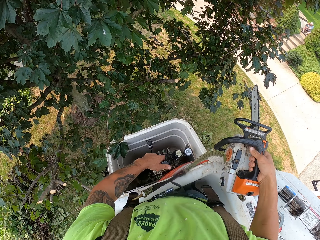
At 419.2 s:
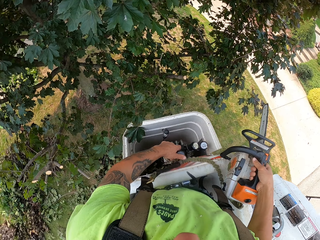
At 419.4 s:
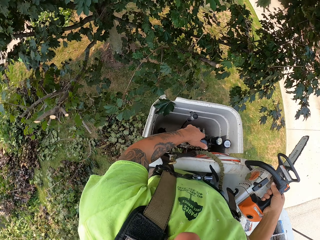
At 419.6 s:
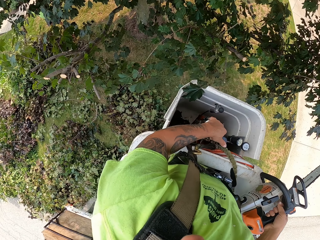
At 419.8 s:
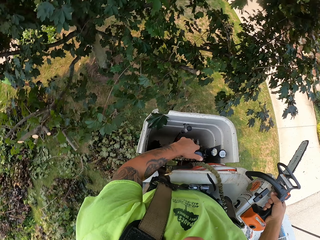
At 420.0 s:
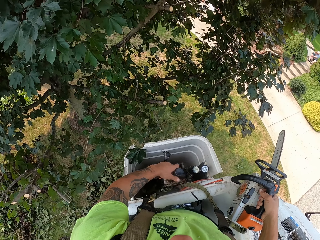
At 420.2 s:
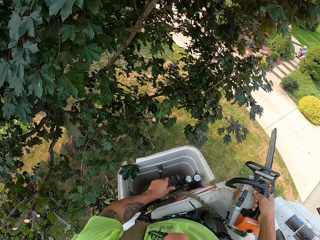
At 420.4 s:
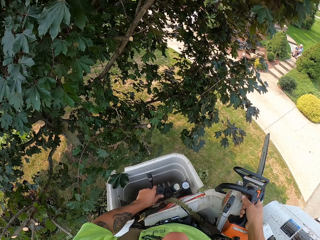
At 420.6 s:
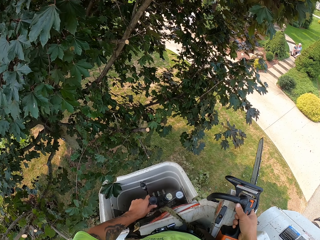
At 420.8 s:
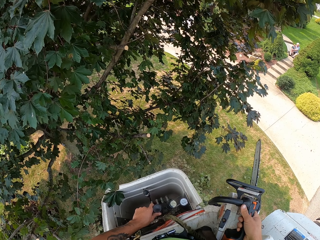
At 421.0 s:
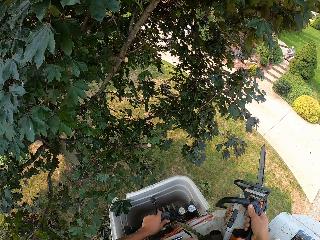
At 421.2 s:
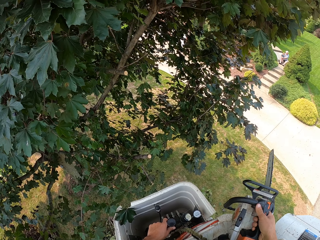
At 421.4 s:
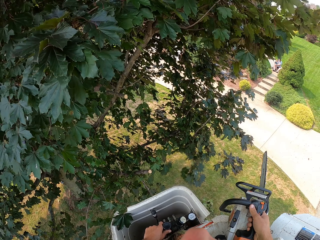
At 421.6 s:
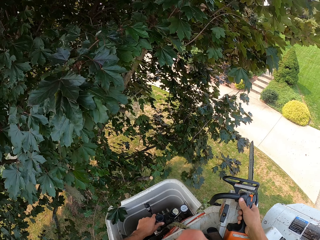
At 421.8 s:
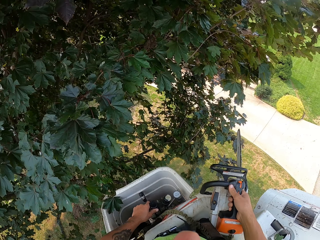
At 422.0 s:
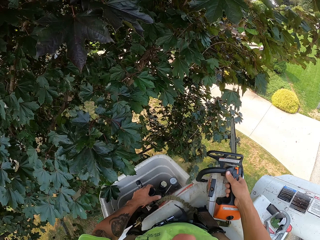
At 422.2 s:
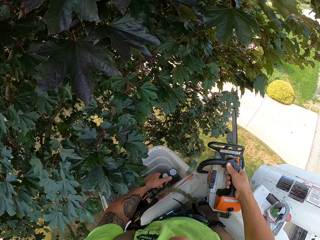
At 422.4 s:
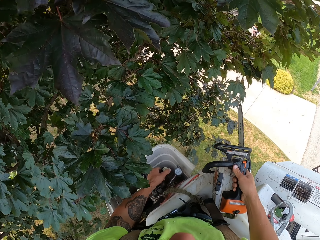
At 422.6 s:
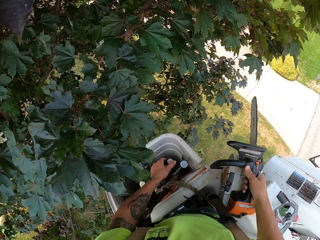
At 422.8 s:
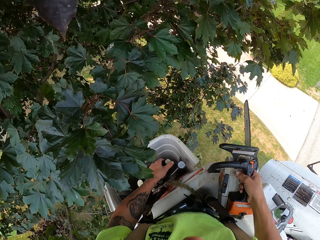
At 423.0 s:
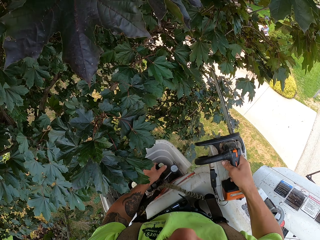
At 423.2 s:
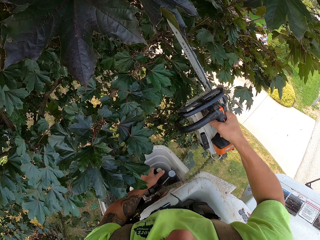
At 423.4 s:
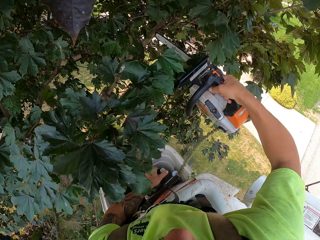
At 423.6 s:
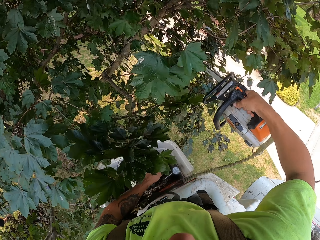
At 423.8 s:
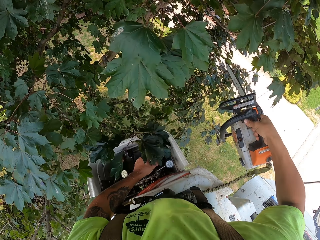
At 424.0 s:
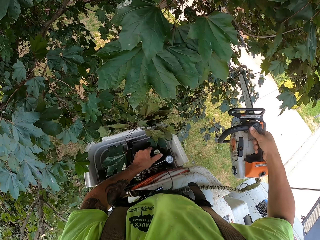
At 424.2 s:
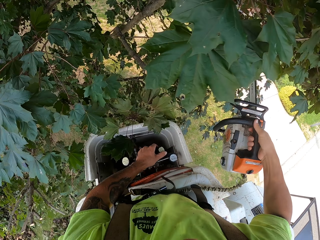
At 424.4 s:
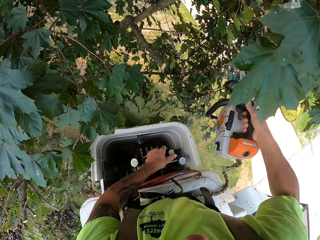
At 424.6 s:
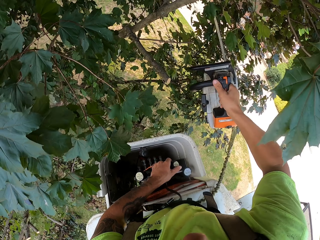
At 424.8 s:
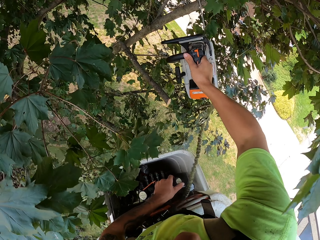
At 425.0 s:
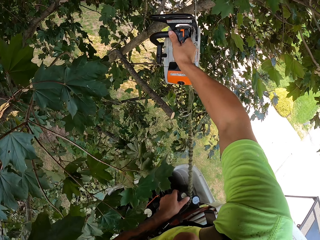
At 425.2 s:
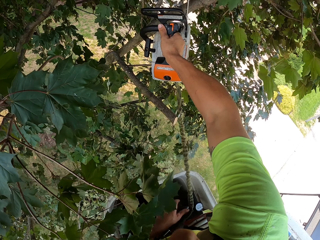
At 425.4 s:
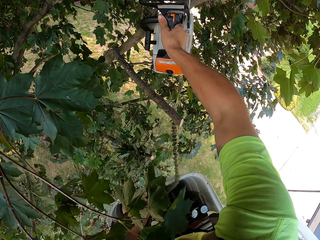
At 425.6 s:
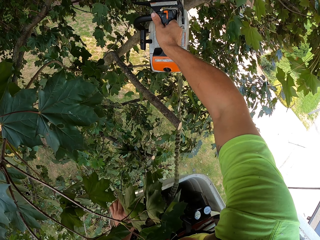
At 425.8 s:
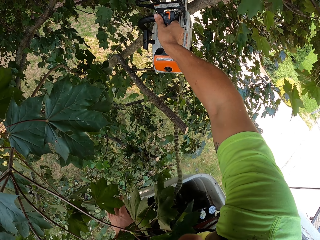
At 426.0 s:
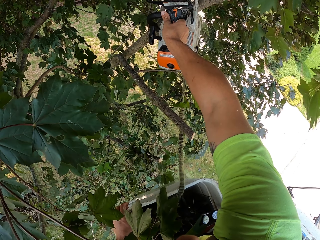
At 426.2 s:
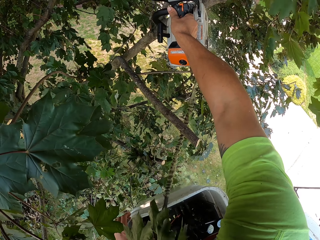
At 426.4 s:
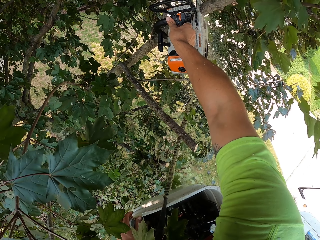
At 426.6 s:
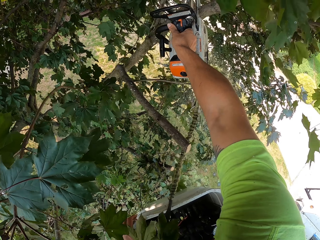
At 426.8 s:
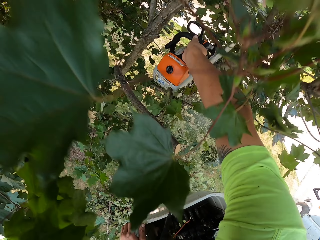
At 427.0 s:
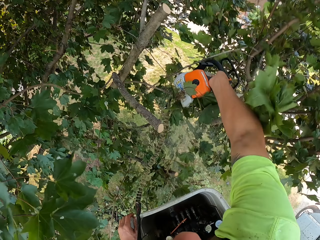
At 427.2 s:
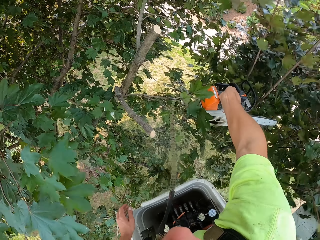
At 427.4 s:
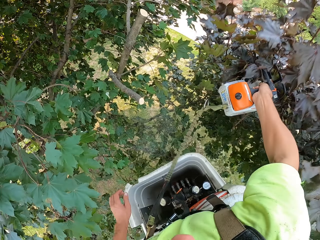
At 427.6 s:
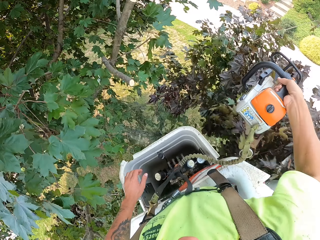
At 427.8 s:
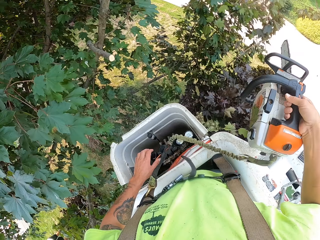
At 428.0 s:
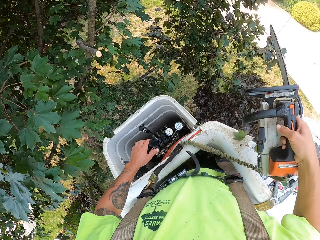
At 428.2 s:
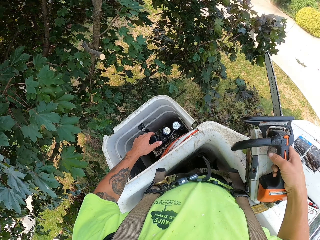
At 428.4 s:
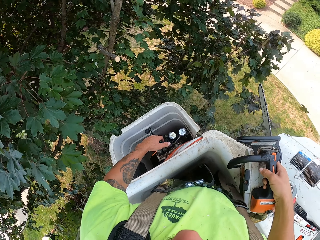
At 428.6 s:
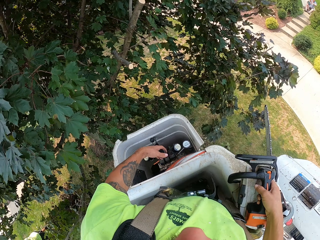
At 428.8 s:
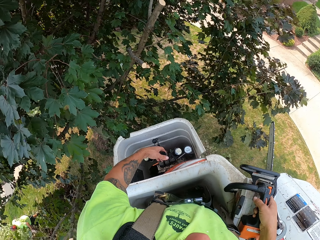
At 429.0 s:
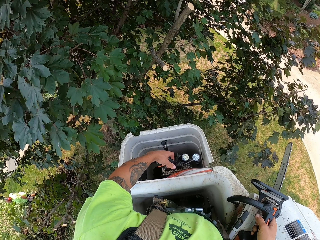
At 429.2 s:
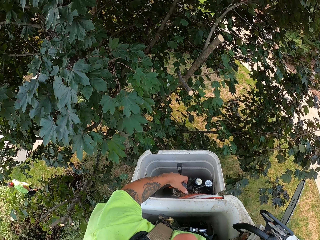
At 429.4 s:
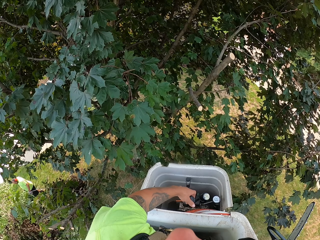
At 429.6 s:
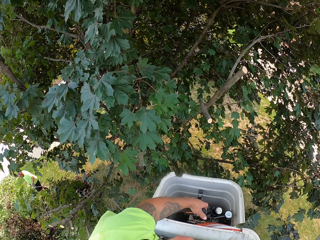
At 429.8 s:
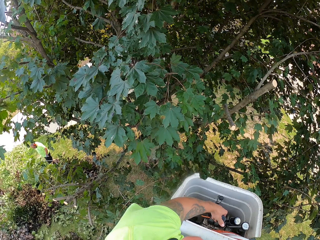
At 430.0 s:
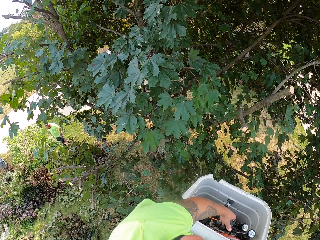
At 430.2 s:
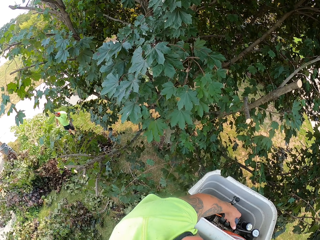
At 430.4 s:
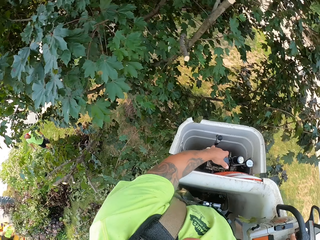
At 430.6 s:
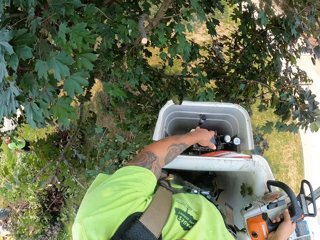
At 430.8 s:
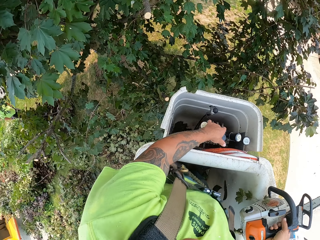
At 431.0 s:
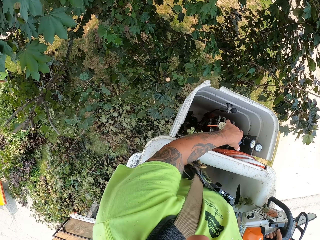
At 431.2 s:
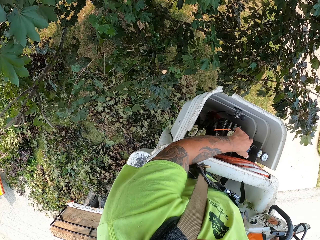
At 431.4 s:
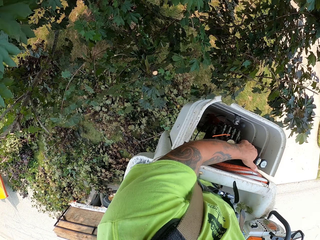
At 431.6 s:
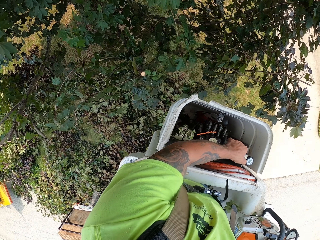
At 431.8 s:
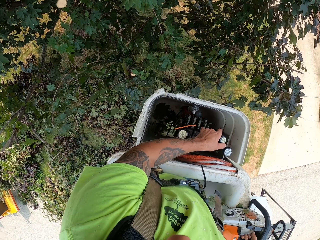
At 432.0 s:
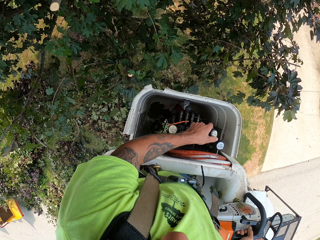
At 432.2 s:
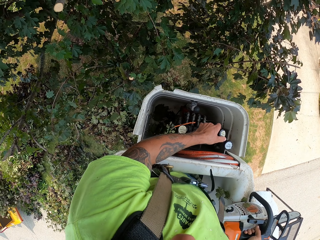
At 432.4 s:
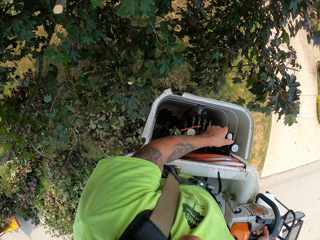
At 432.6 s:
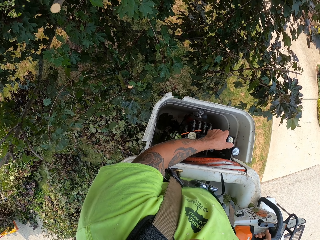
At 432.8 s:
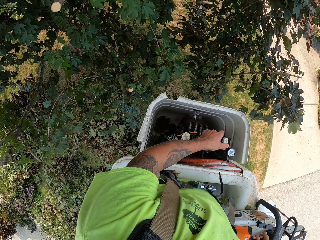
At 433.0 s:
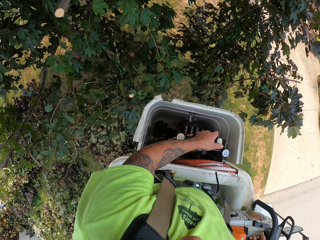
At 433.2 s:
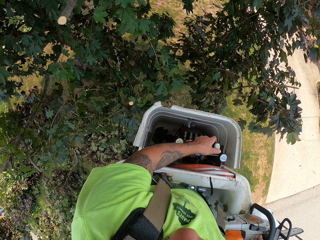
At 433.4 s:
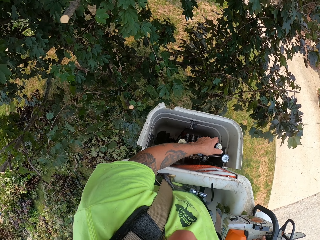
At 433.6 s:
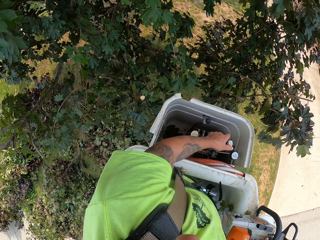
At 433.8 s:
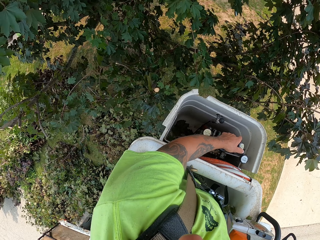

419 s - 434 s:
The camera wearer moves the cherry picker with the control lever in his left hand. He cuts a tree branch on the tree with the chainsaw in his right hand. He cuts a tree branch on the tree with the chainsaw in his right hand again. He moves the cherry picker with the control lever in his left hand.

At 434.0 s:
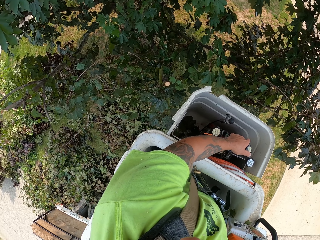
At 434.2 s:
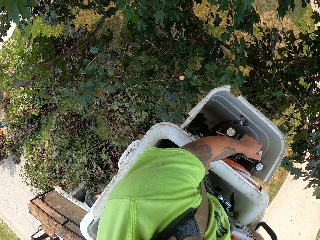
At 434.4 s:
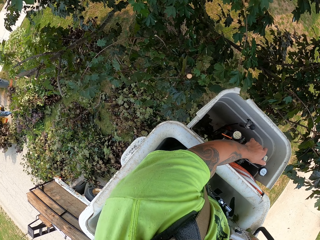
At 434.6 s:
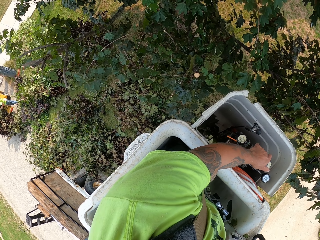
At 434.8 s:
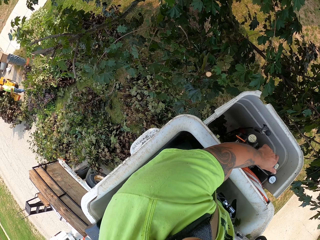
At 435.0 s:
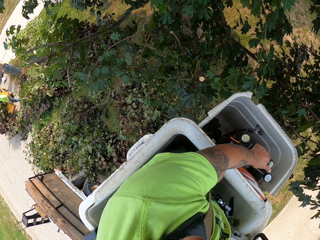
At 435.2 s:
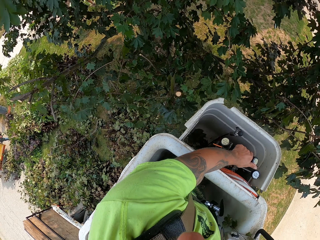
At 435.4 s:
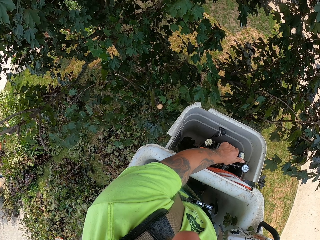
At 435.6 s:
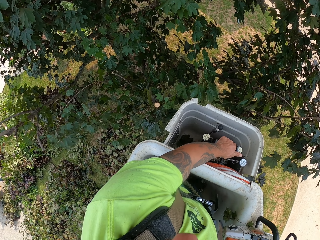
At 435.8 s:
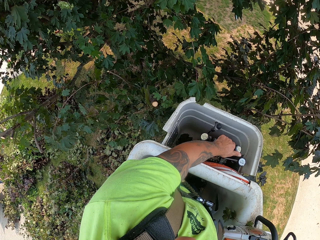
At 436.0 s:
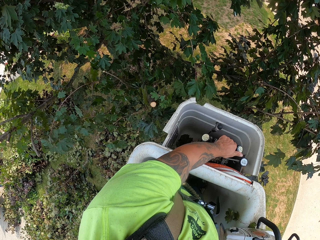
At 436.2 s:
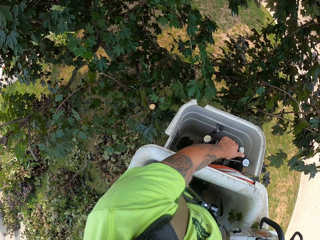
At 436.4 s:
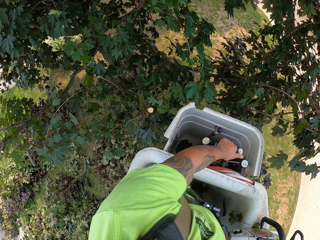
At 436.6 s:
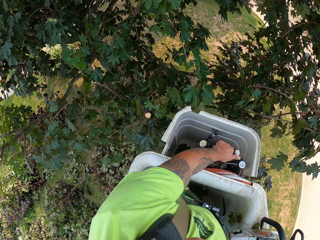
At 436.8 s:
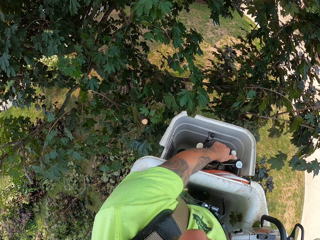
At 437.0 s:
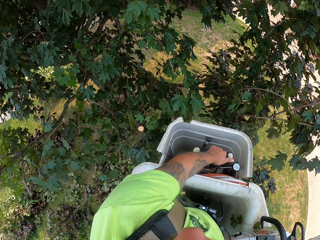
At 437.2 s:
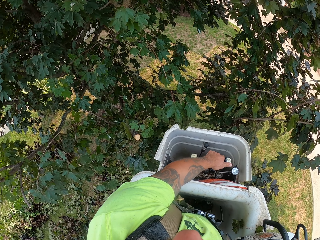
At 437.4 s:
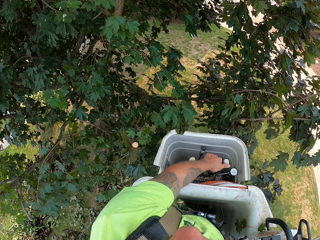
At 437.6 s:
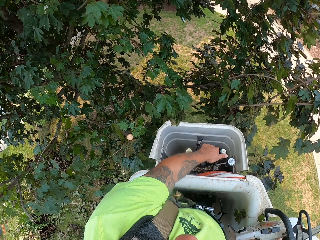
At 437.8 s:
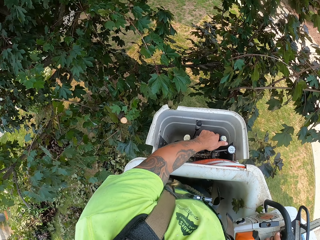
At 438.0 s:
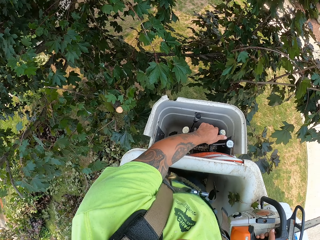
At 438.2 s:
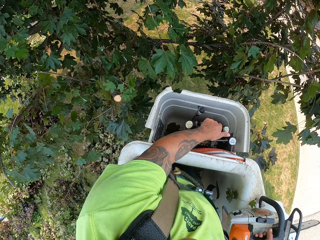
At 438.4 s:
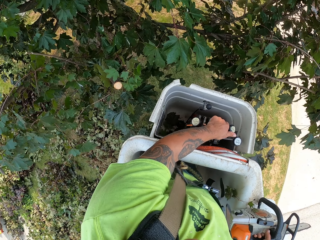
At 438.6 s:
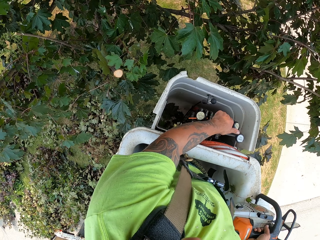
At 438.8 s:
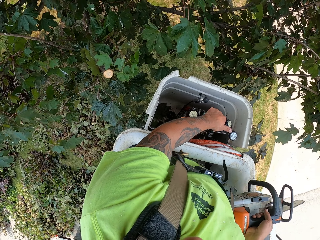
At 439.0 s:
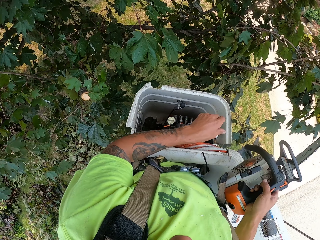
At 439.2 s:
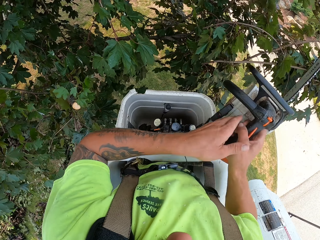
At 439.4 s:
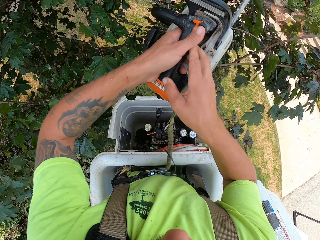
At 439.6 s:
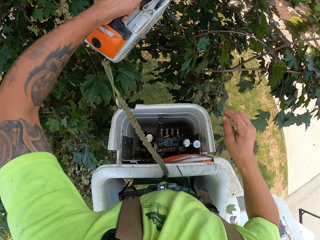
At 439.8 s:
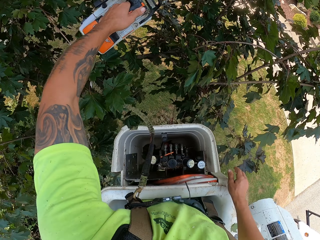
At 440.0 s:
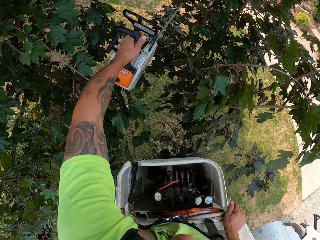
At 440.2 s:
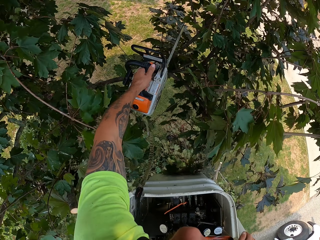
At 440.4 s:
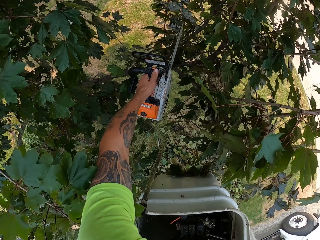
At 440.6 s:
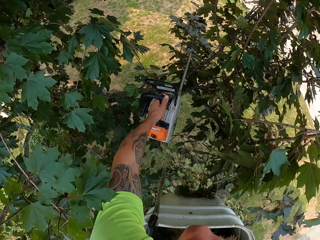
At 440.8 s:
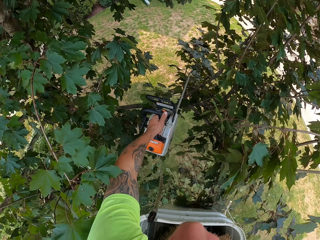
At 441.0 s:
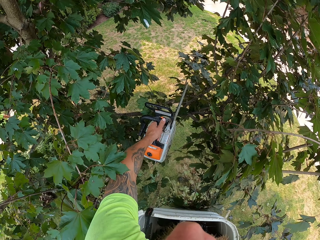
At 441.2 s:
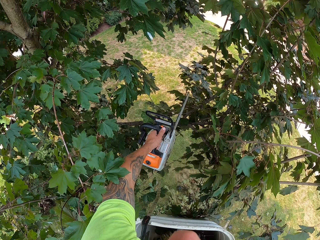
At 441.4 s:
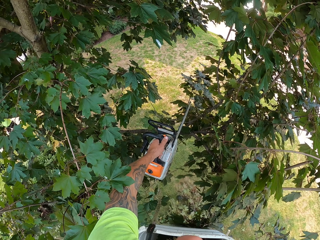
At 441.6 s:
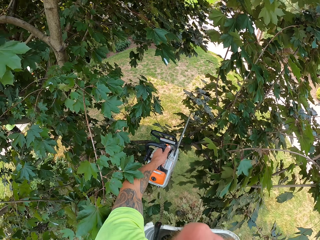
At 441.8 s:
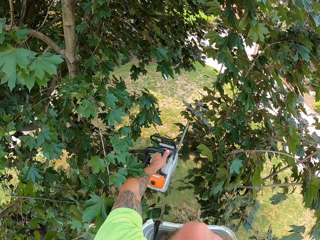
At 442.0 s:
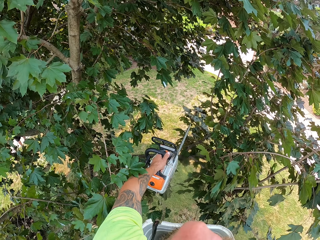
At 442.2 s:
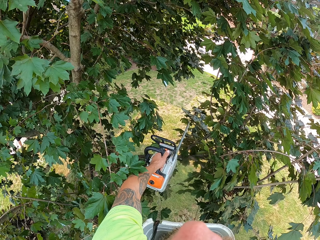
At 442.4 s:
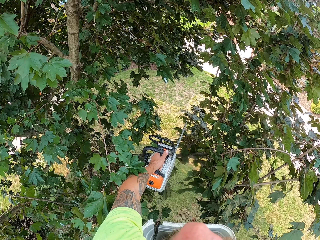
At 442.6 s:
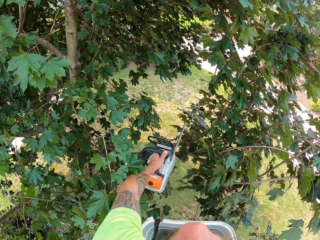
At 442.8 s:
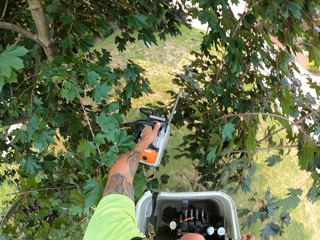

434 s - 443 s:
The camera wearer transfers the chainsaw from his right hand to his left hand. He operates the boom.
